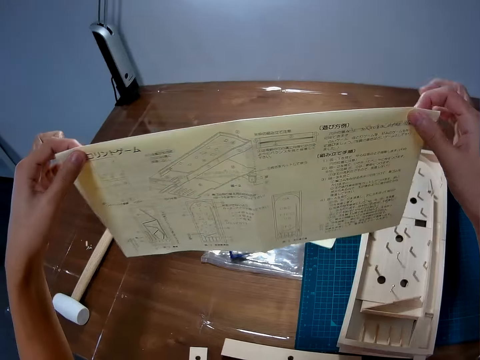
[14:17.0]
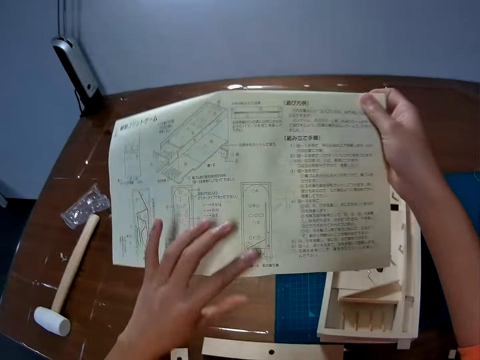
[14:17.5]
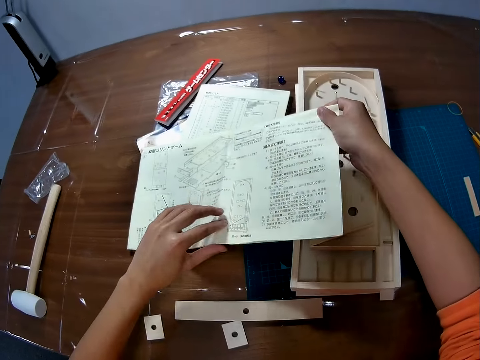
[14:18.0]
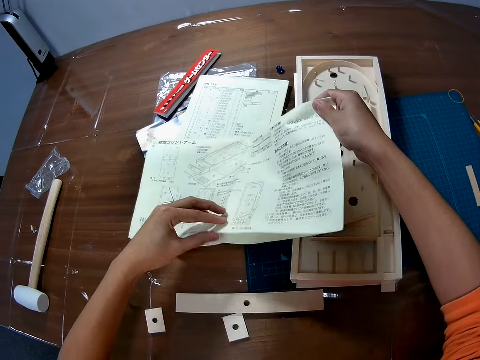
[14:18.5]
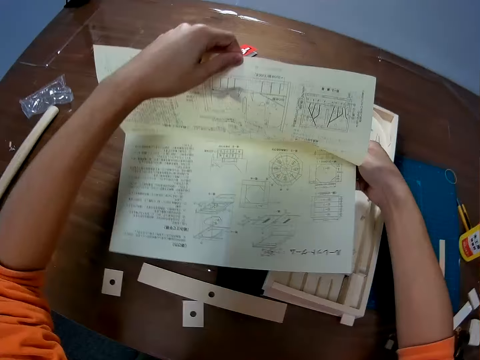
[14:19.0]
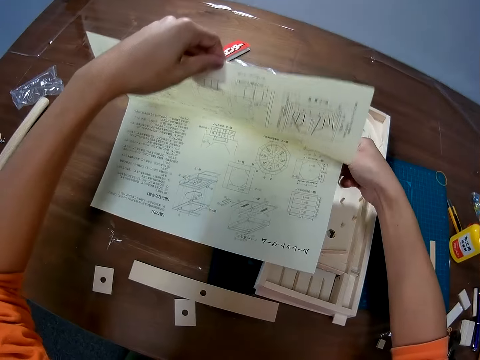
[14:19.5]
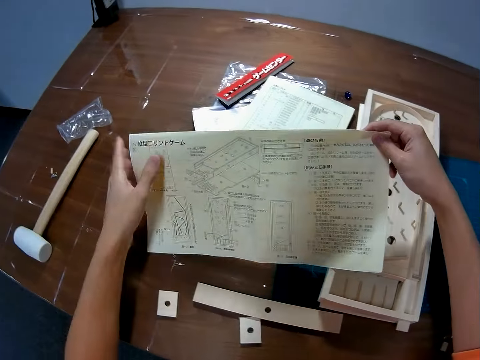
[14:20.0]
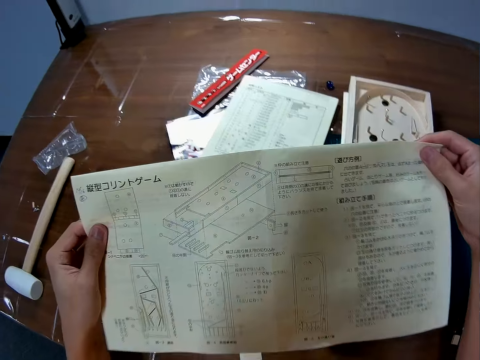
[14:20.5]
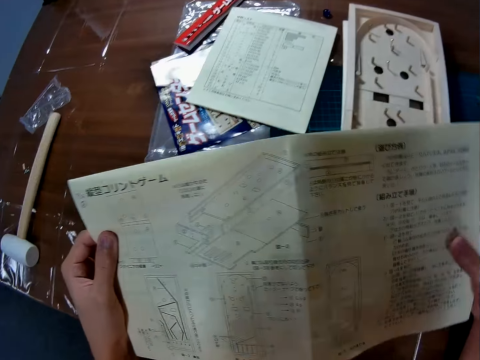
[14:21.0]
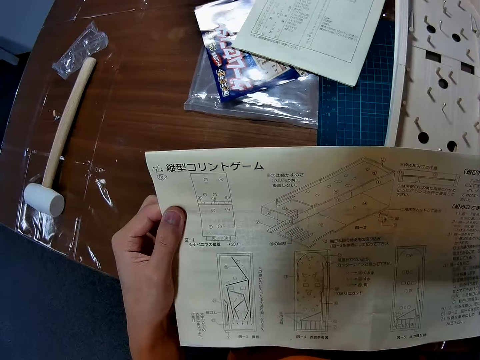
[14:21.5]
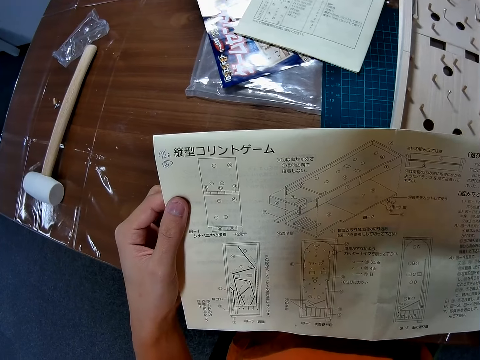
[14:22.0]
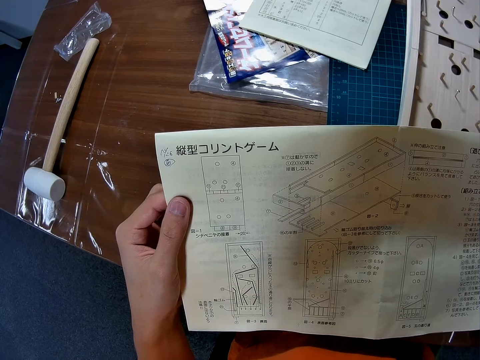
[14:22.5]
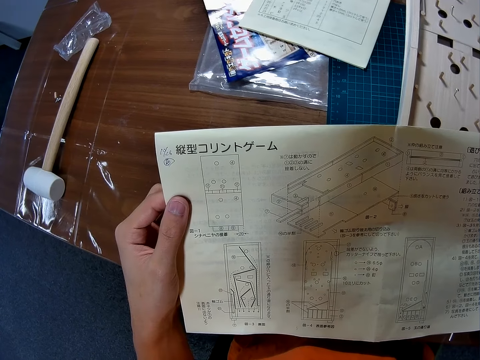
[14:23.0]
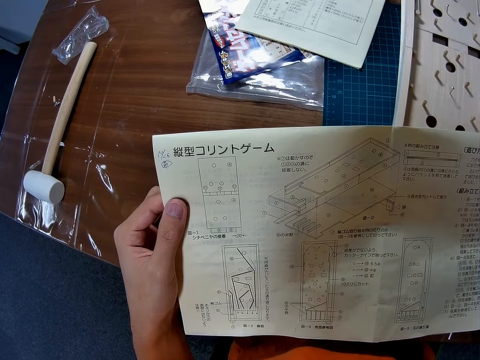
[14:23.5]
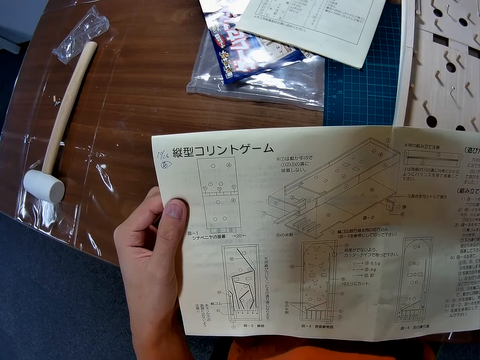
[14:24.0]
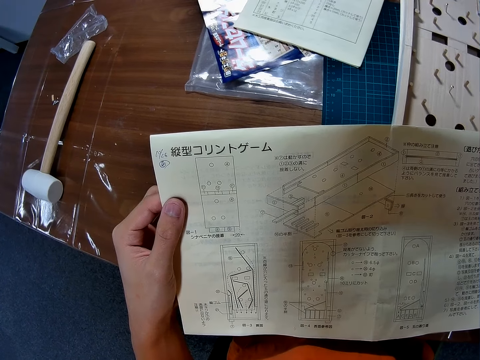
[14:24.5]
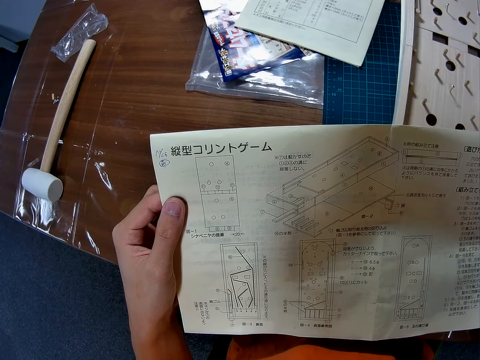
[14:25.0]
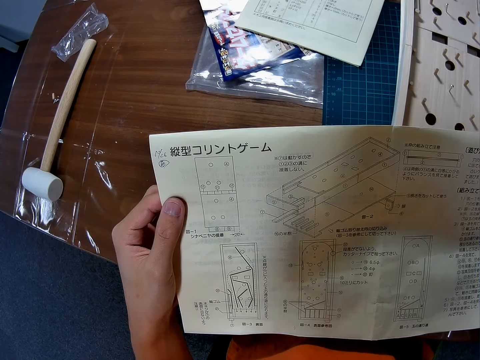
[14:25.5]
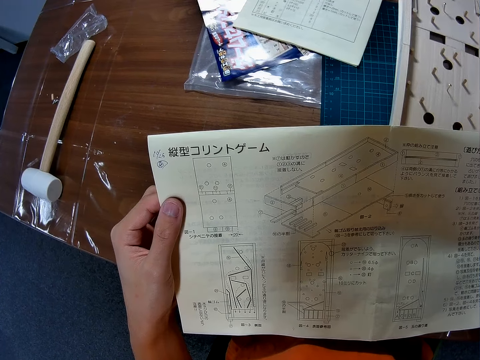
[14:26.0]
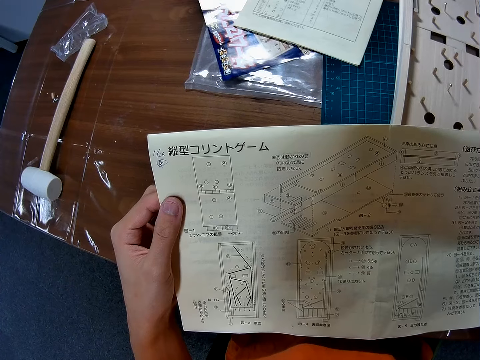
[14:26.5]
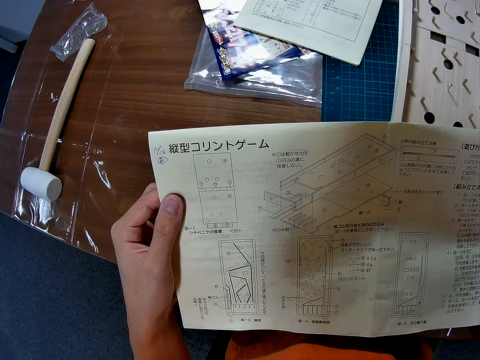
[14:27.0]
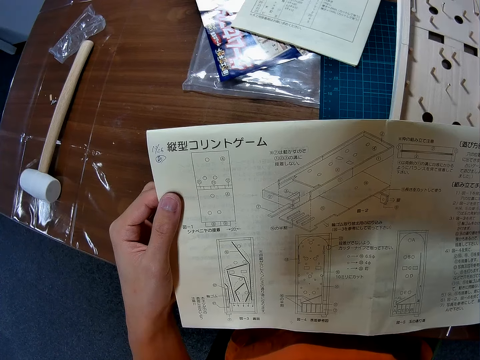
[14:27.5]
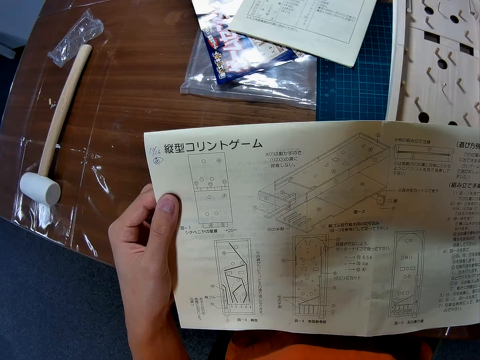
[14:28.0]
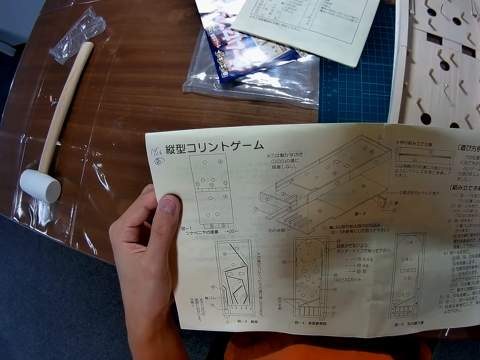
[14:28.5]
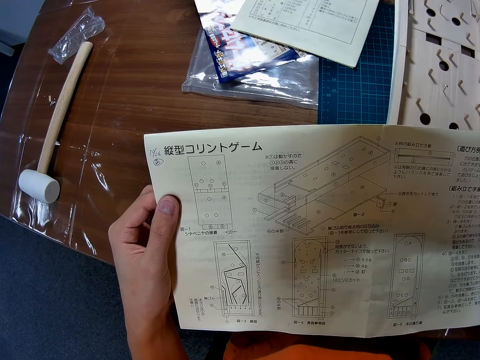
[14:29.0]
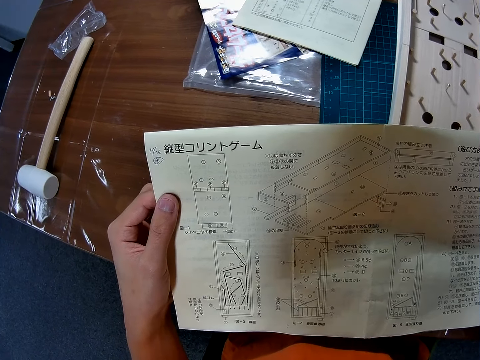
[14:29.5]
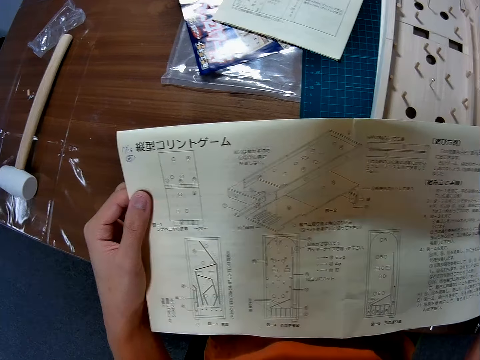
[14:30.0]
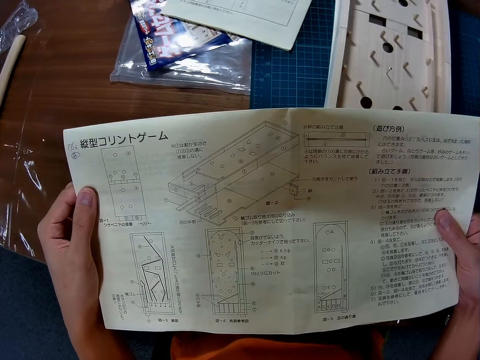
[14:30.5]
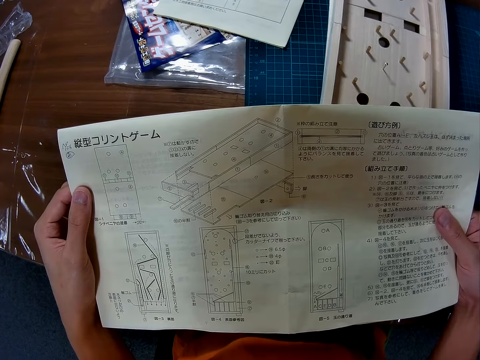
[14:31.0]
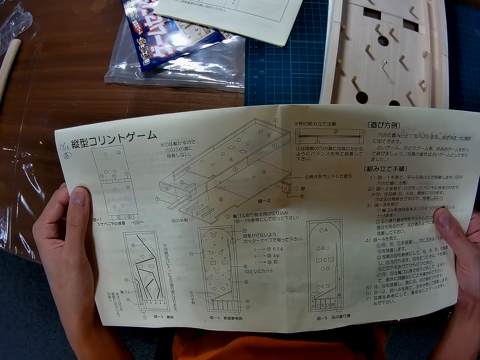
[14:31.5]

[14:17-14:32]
The camera wearer folds the manual or piece of paper into two with a hand. They put down the piece of paper on a table. They open the manual half way with hands. They fold the piece of paper with hands. They look at the piece of paper.

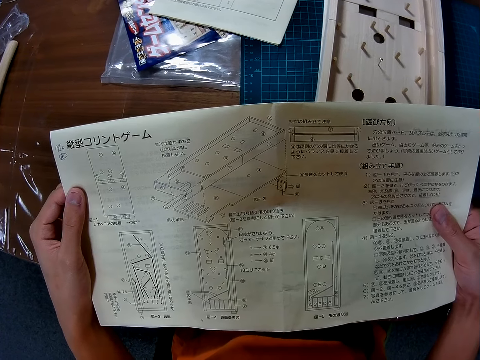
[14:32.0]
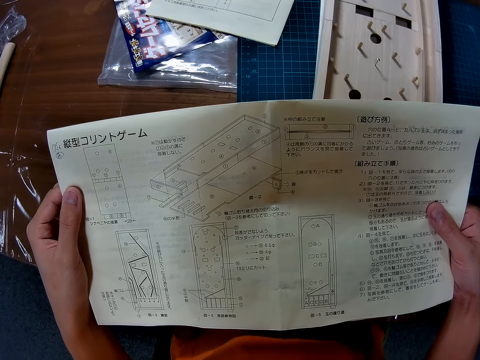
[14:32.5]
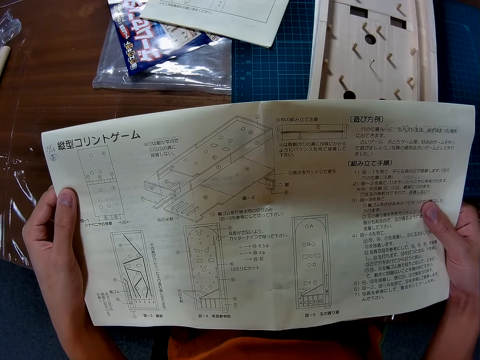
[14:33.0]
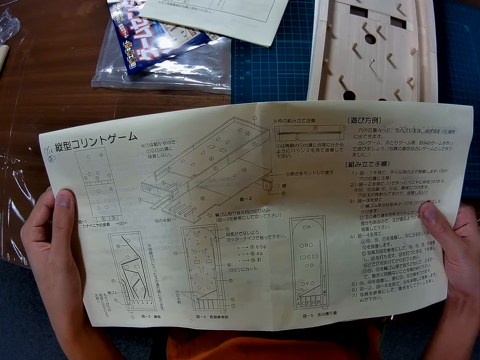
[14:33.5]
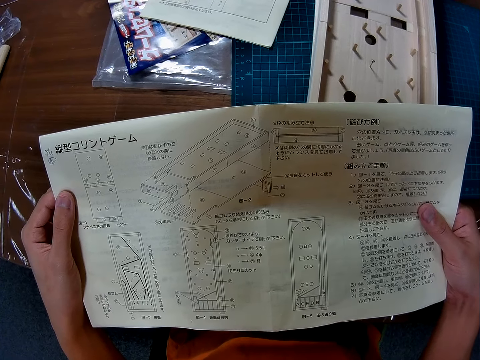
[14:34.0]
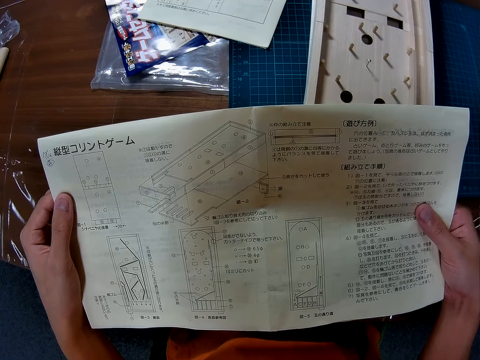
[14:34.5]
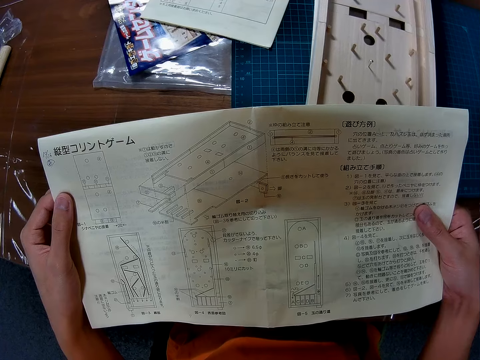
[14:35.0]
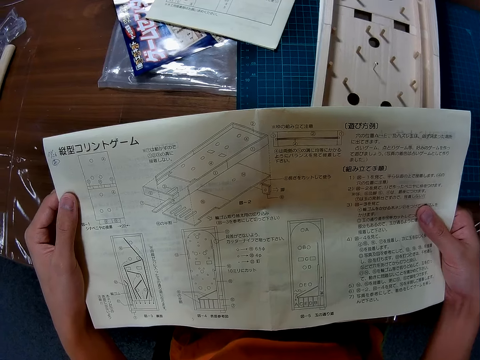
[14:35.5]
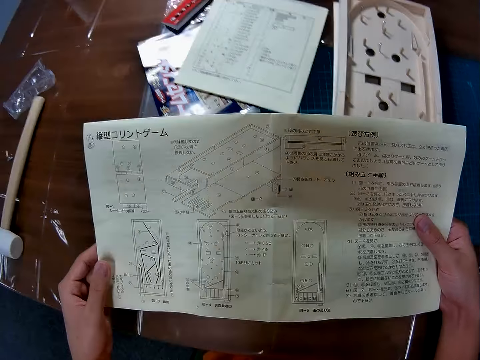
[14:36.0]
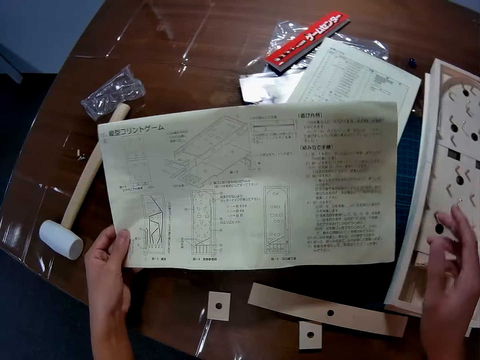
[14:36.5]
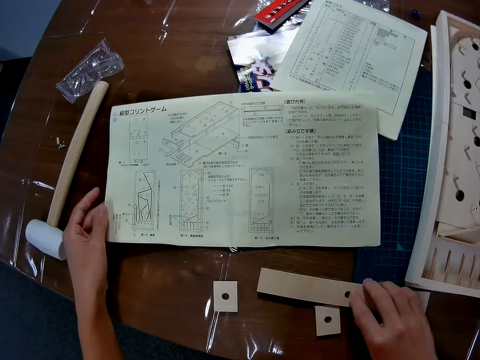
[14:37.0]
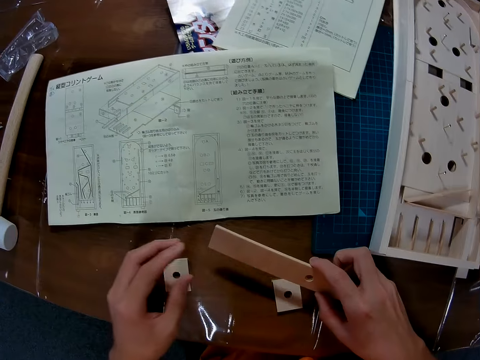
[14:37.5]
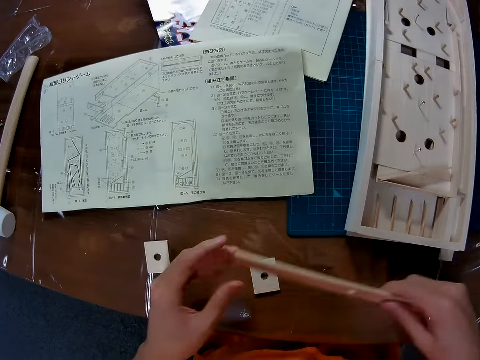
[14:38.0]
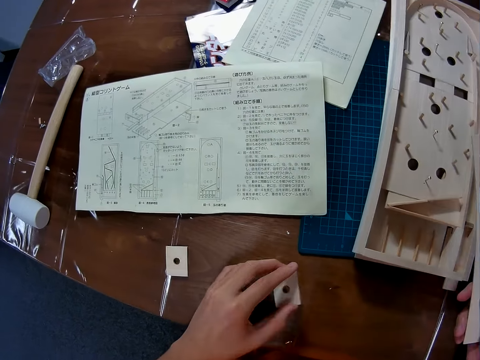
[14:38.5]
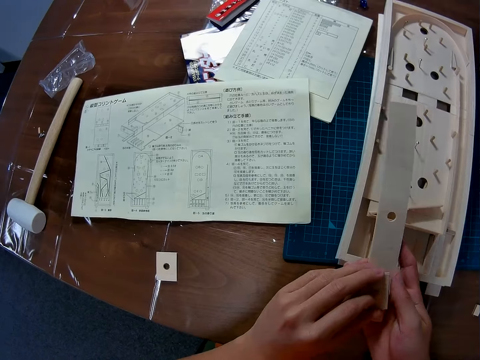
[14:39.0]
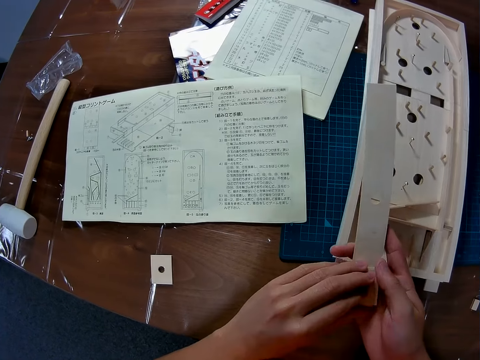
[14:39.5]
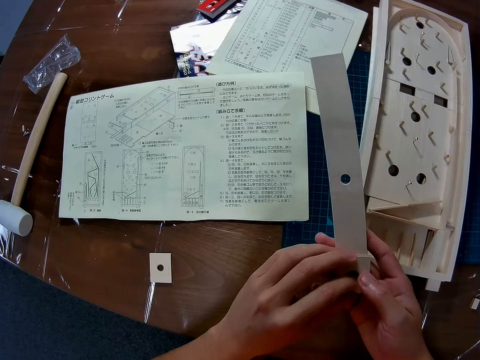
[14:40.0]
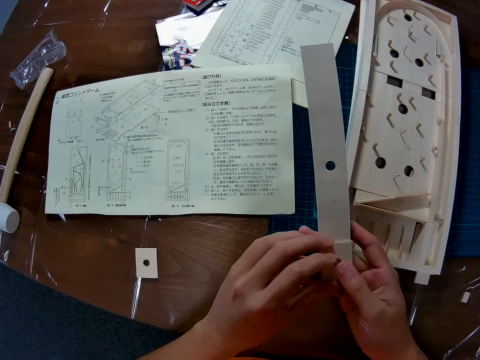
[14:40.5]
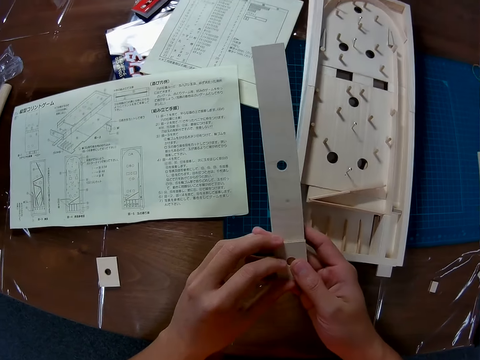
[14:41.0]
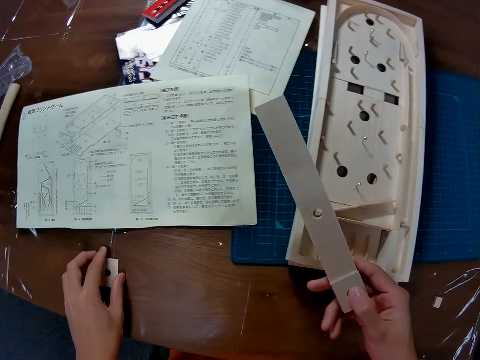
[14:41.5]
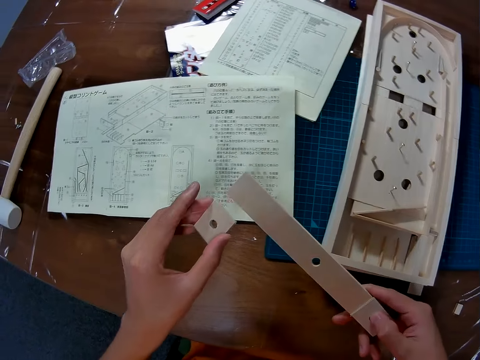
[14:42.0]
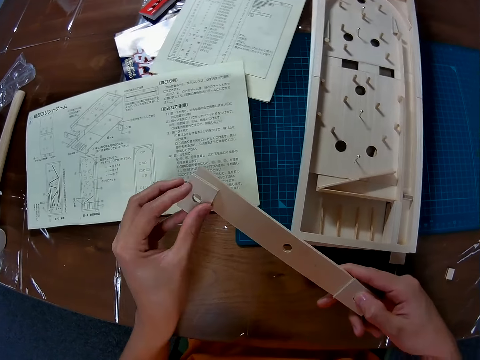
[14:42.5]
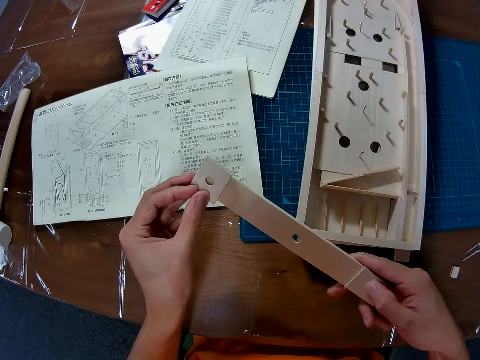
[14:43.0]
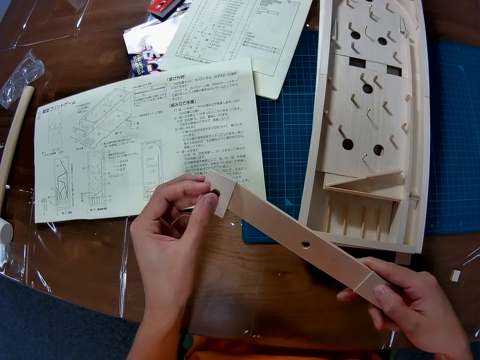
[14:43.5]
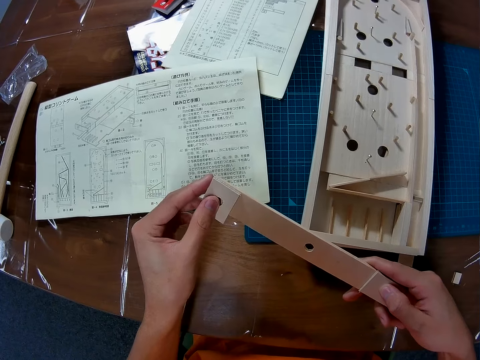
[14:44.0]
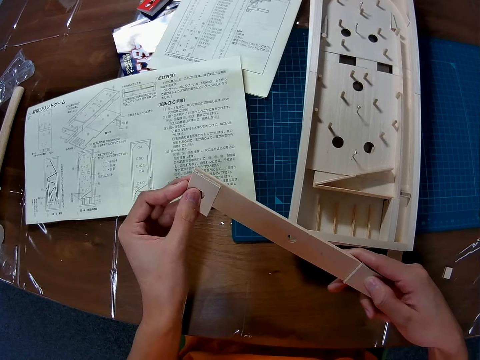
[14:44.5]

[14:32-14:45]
The camera wearer puts down a piece of paper on a table. They pick up a paperboard rod or pieces of wood from the table. They adjust a piece of paperboard on the paperboard rod. They join the pieces of wood. They pick up a piece of paperboard from the table. They adjust the piece of paperboard on the paperboard rod.
